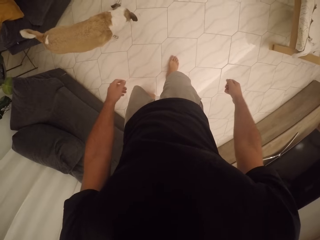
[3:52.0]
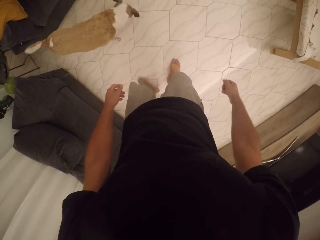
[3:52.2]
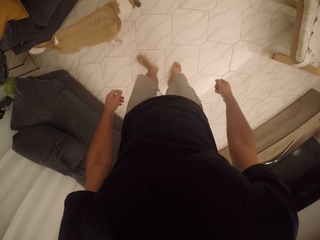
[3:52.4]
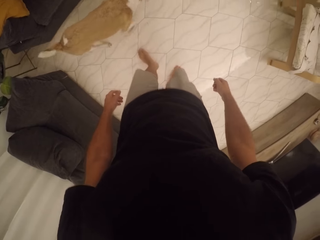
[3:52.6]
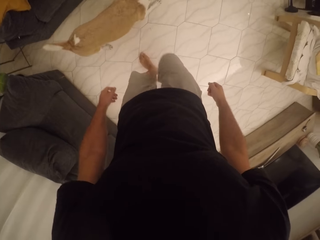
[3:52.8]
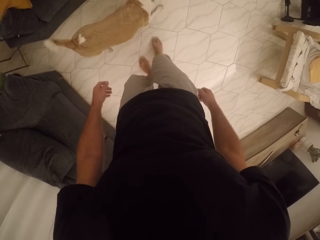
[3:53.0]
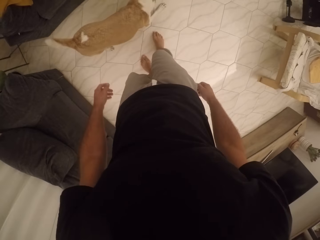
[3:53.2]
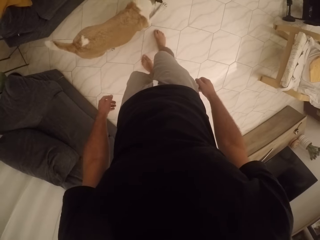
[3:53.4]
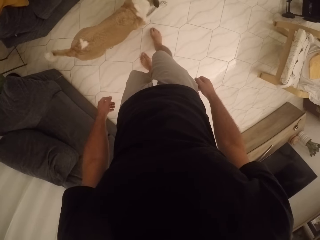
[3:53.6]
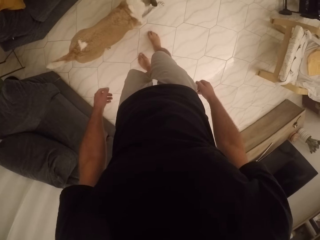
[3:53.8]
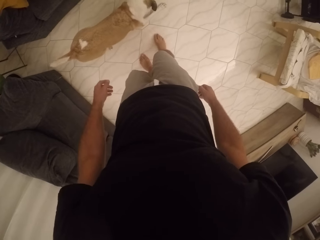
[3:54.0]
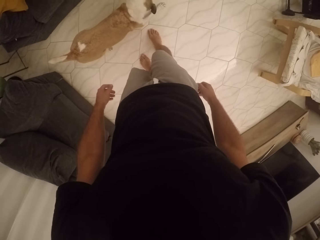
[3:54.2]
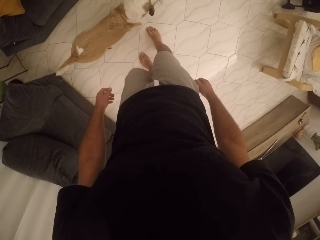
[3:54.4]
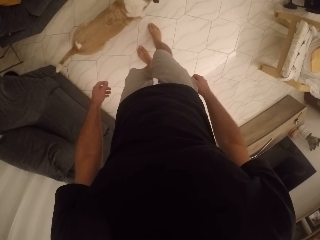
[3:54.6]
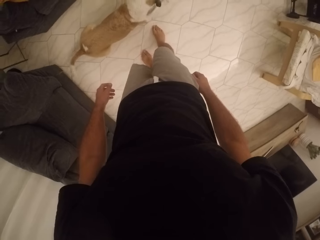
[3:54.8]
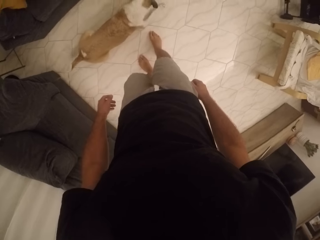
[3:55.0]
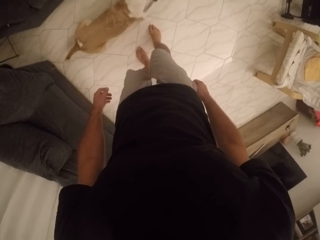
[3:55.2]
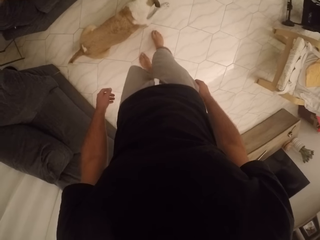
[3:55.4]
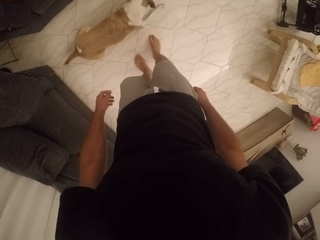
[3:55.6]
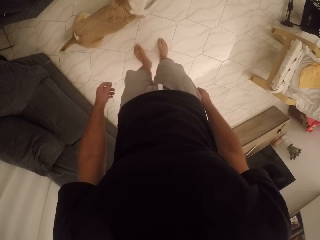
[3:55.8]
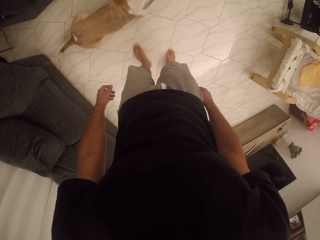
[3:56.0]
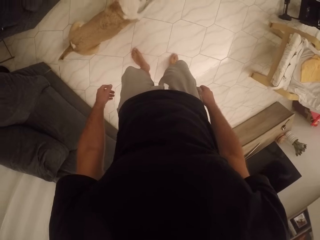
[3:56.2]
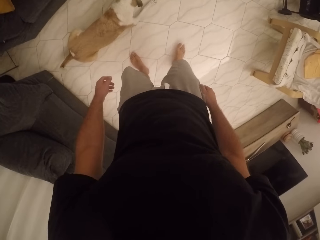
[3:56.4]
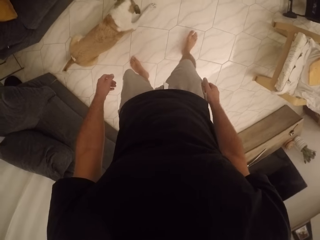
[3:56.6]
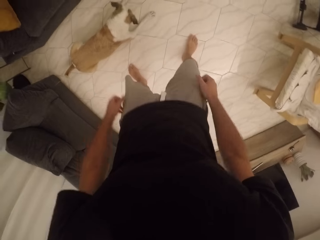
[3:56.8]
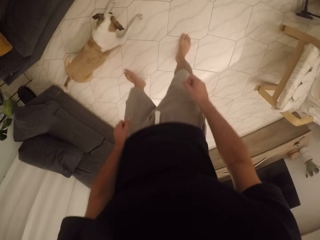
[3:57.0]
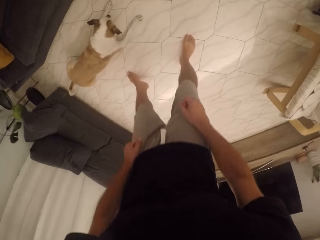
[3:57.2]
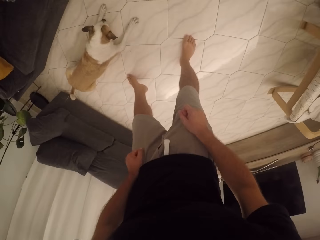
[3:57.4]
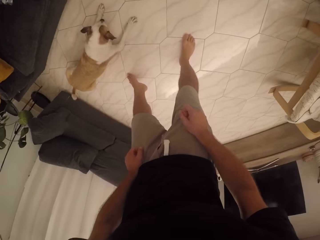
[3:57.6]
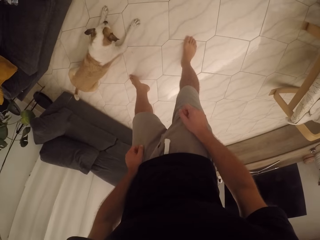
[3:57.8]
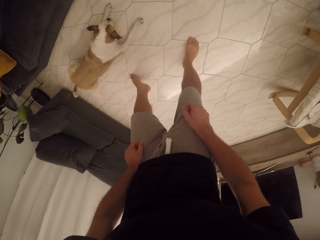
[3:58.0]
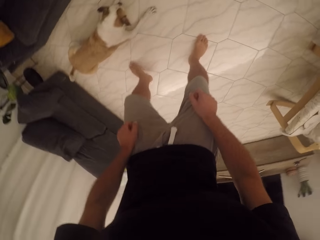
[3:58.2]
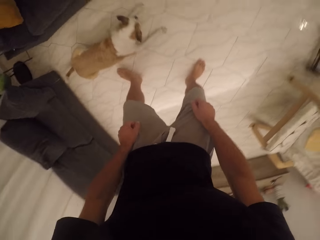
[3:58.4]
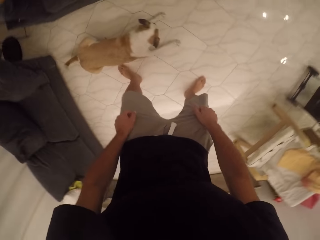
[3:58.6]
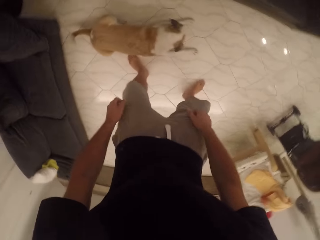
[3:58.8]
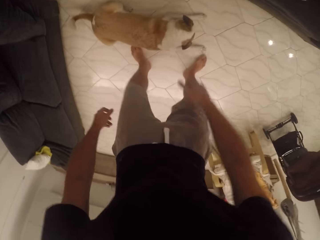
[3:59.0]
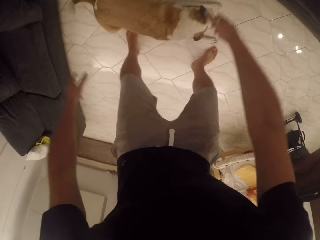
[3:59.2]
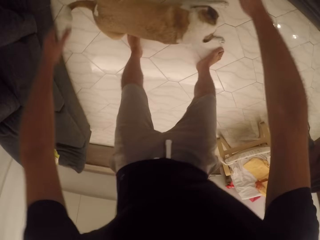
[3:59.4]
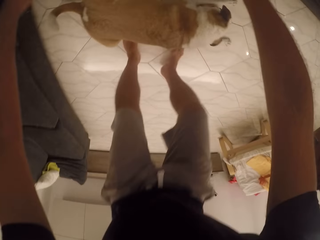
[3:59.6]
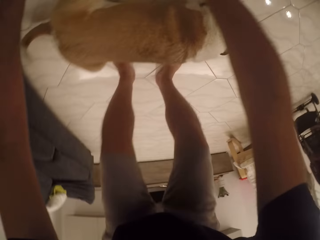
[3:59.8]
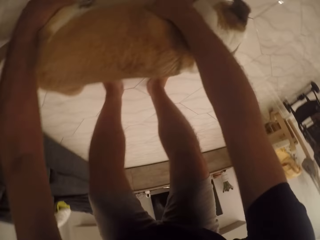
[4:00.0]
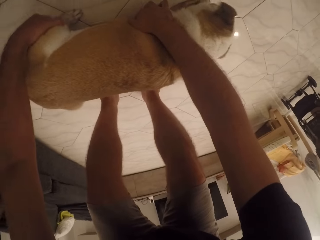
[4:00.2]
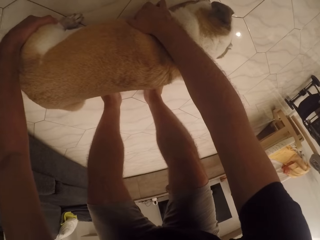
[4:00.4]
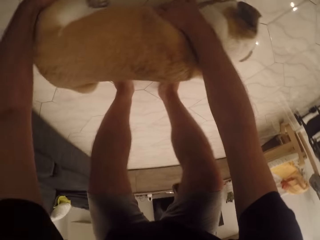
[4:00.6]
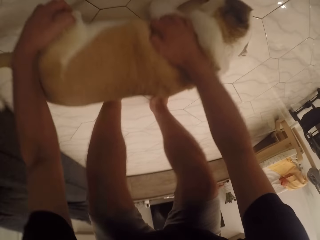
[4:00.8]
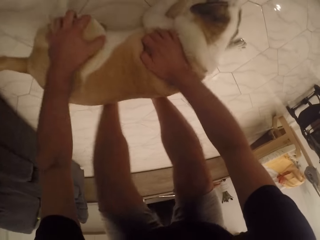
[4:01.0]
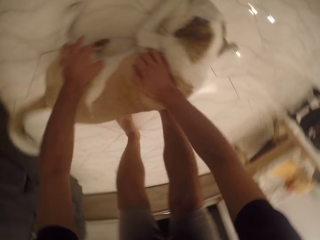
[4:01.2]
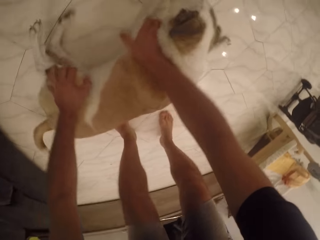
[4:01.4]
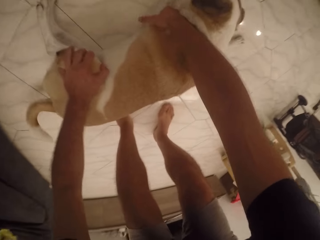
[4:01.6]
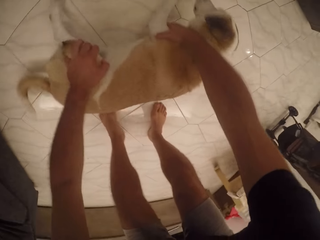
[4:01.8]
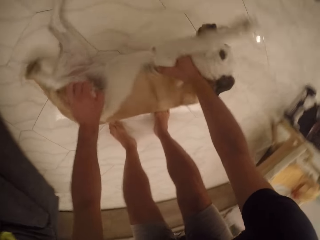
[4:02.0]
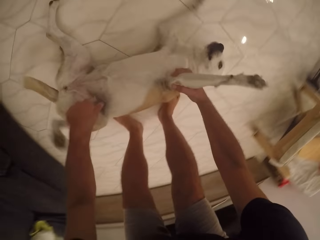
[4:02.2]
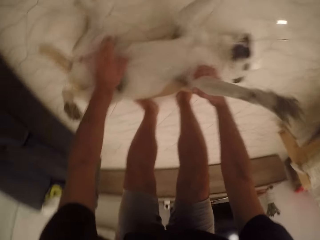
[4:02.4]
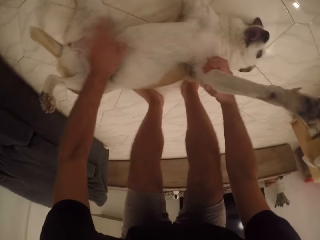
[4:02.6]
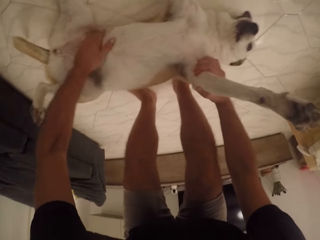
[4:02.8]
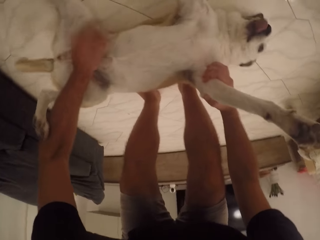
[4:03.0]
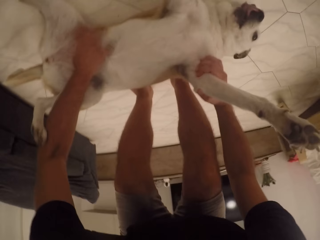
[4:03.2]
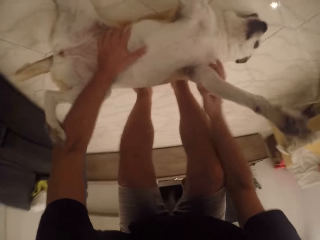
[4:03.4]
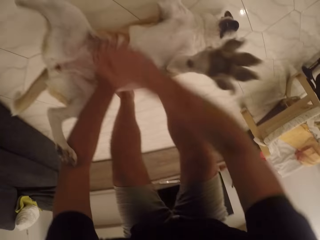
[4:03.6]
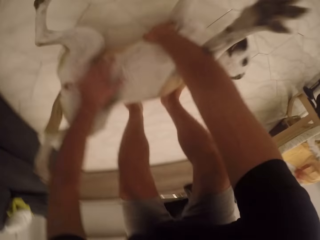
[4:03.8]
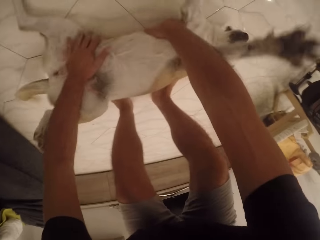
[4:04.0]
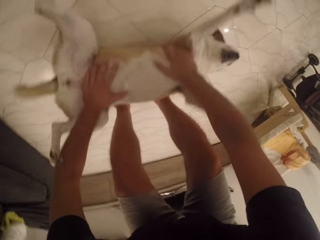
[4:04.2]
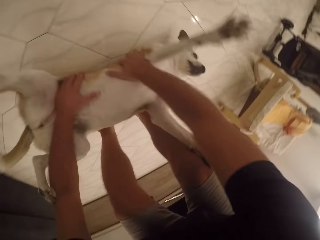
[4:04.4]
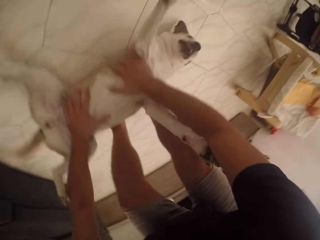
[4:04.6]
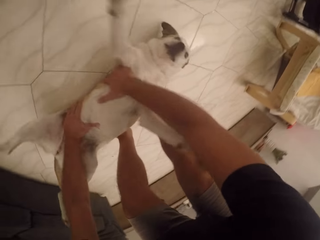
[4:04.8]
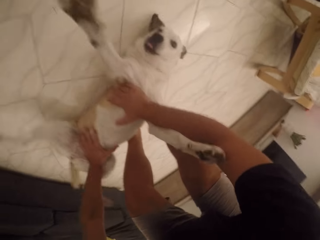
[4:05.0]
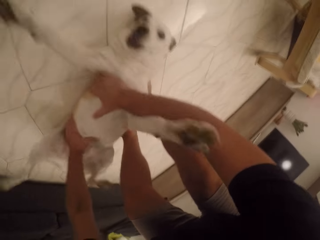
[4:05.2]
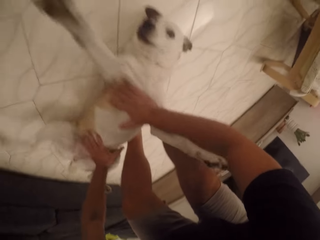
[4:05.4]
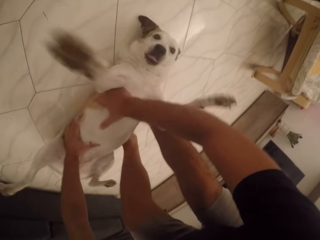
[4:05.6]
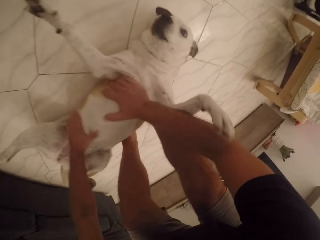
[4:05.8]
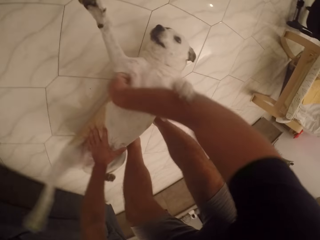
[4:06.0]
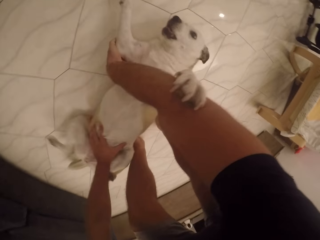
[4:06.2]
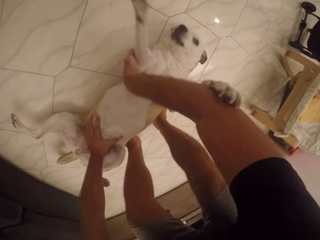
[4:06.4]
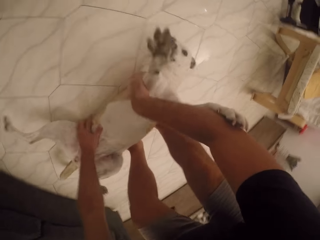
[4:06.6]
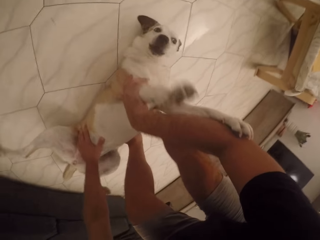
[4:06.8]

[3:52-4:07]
The camera wearer moves towards the dog. They stare at the dog. They move towards the dog. They hold the dog. They touch the dog. They roll the dog on the floor. They rub the dog's body.

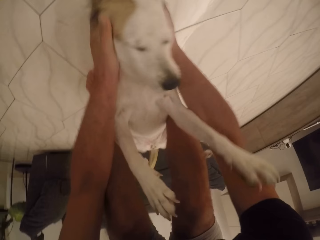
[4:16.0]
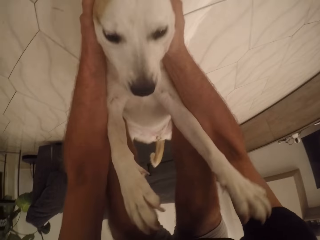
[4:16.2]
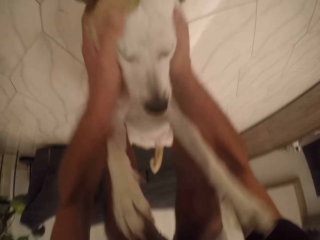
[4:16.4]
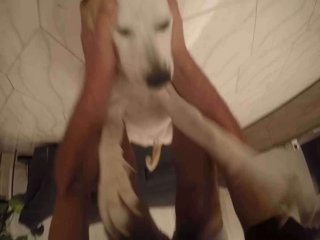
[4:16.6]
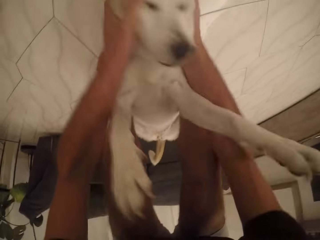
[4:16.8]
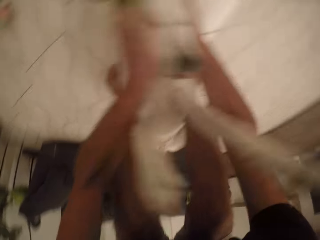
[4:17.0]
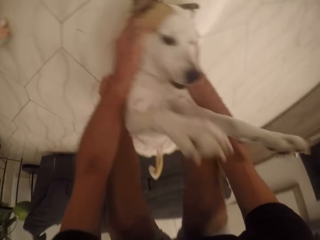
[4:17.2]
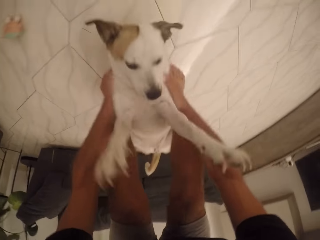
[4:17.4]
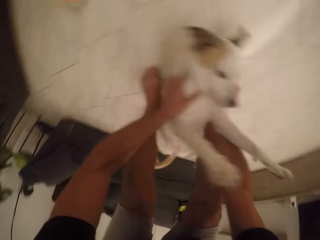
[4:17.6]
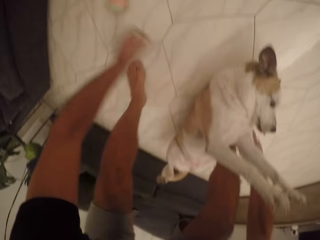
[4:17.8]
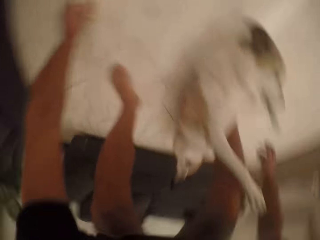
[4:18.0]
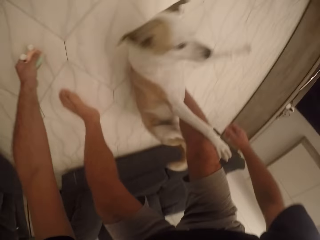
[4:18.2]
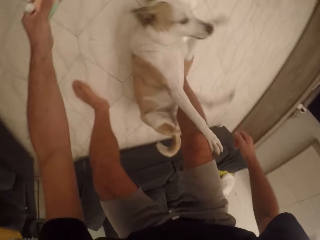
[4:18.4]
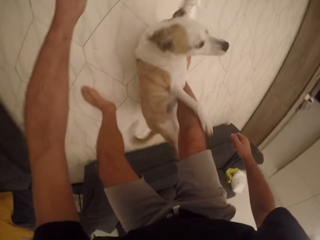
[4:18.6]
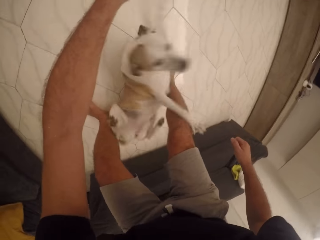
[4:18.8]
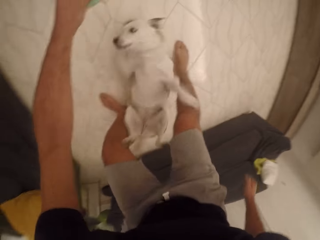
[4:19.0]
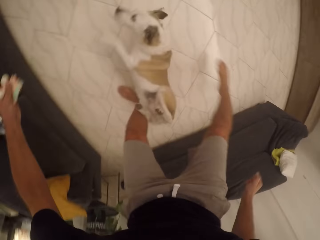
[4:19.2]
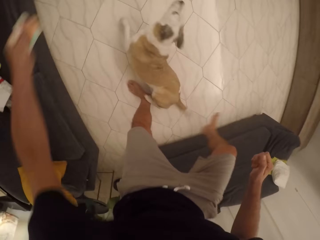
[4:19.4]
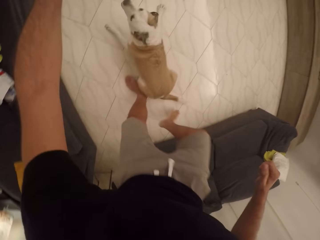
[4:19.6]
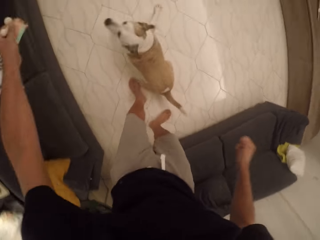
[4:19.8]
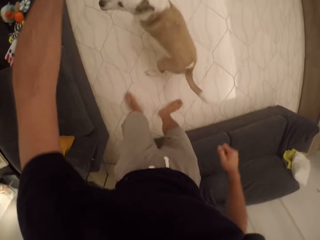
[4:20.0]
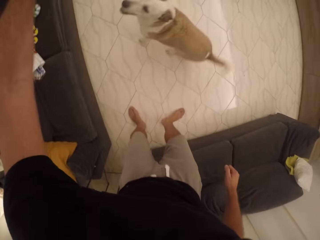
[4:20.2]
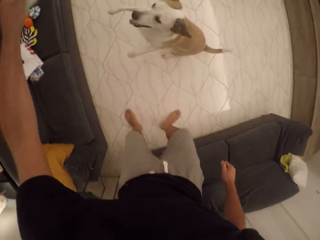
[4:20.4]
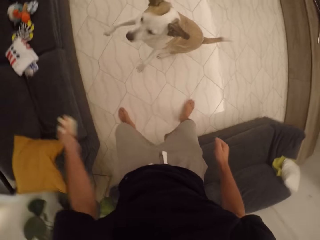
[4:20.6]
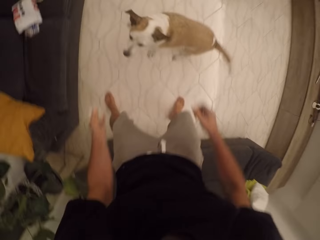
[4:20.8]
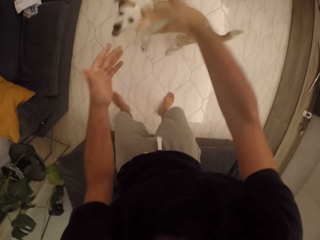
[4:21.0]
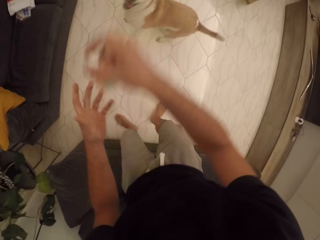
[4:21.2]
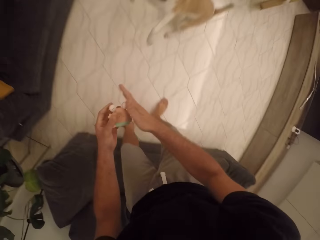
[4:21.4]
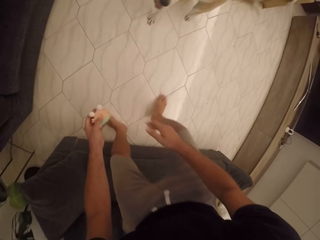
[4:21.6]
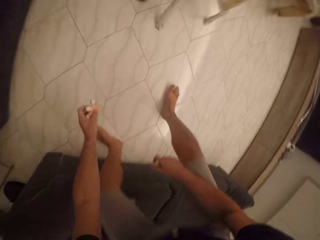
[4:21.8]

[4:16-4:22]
The camera wearer picks up the dog toy. They play with the dog. They play with the dog toy.
